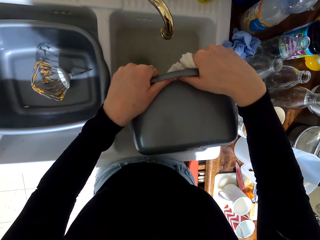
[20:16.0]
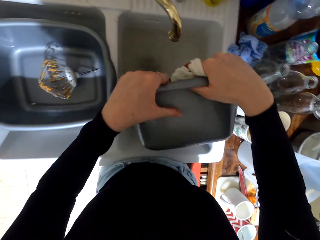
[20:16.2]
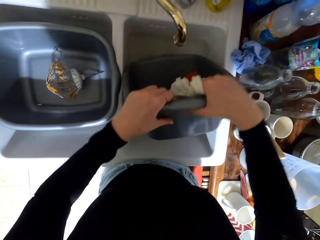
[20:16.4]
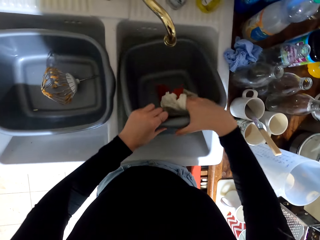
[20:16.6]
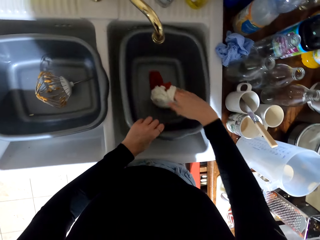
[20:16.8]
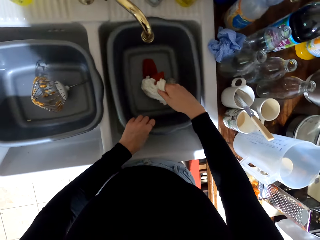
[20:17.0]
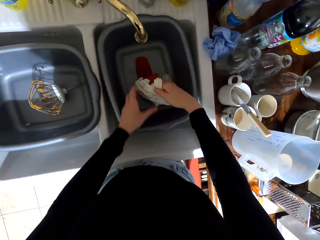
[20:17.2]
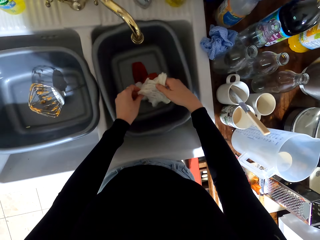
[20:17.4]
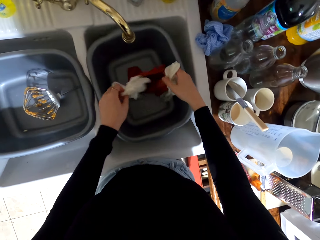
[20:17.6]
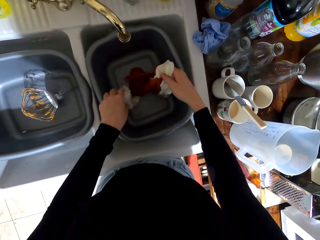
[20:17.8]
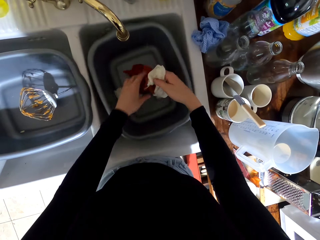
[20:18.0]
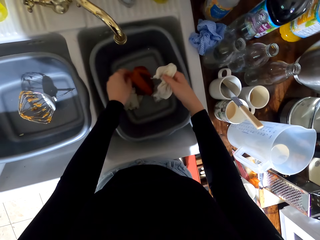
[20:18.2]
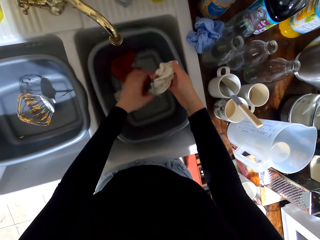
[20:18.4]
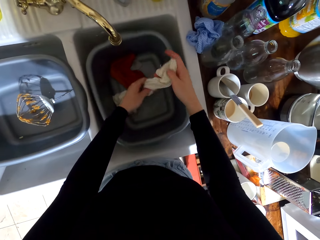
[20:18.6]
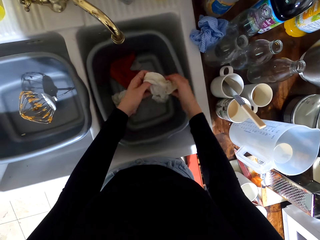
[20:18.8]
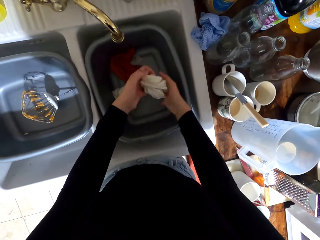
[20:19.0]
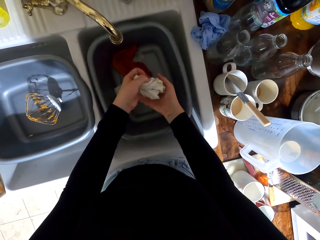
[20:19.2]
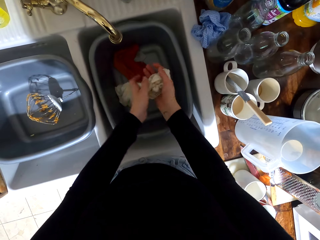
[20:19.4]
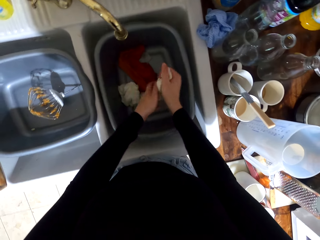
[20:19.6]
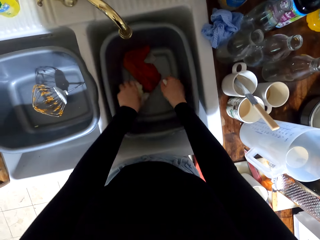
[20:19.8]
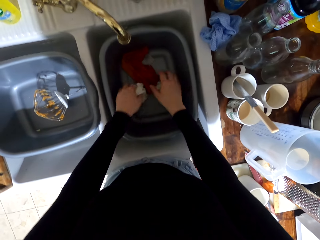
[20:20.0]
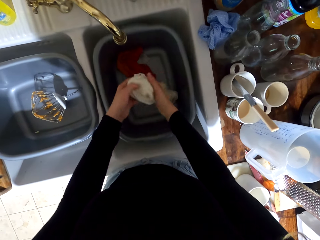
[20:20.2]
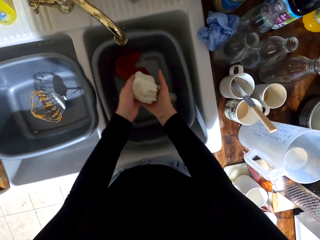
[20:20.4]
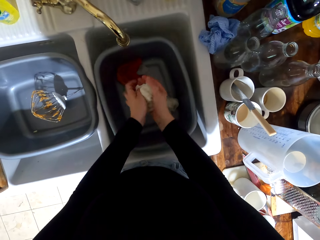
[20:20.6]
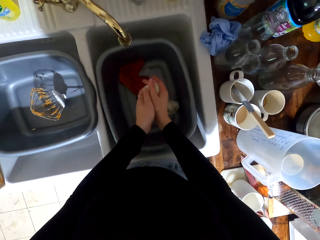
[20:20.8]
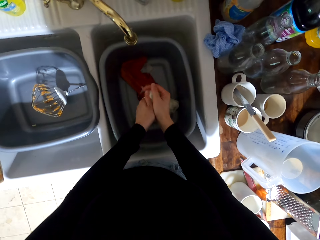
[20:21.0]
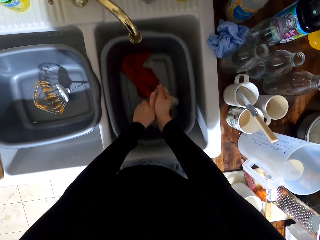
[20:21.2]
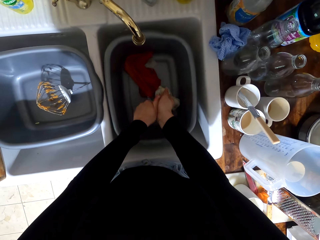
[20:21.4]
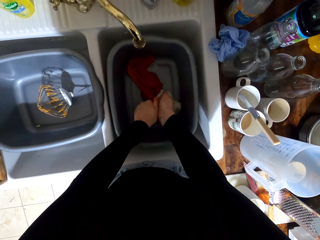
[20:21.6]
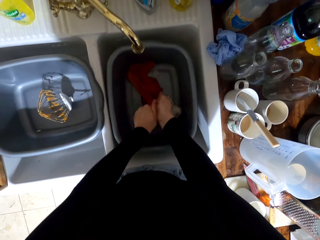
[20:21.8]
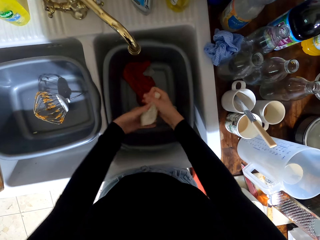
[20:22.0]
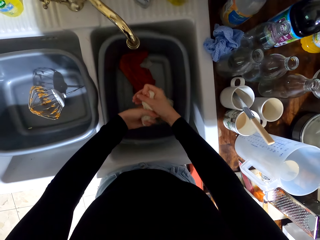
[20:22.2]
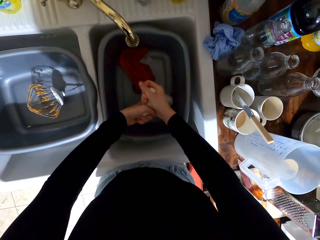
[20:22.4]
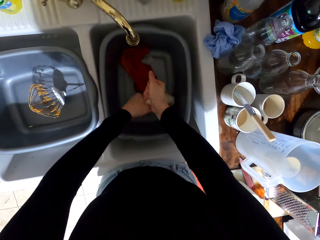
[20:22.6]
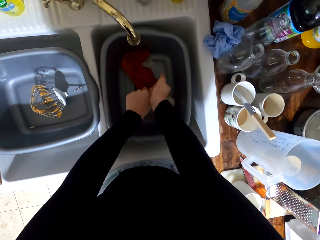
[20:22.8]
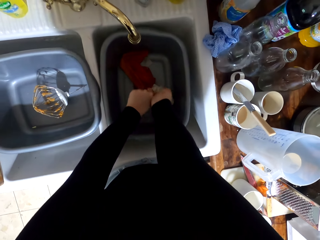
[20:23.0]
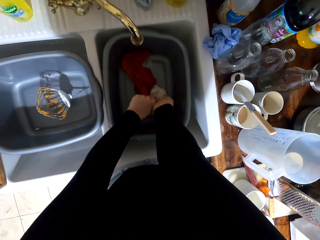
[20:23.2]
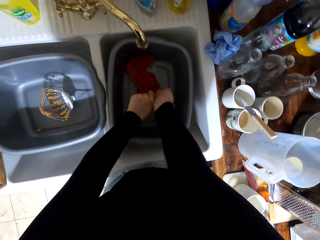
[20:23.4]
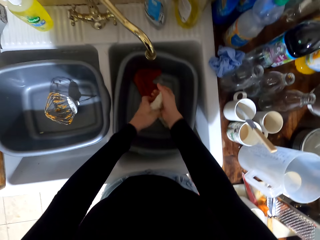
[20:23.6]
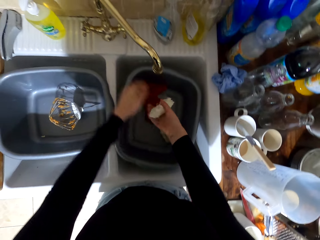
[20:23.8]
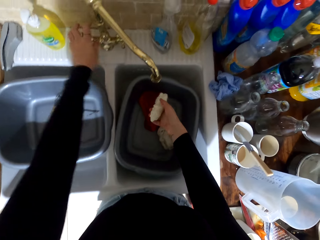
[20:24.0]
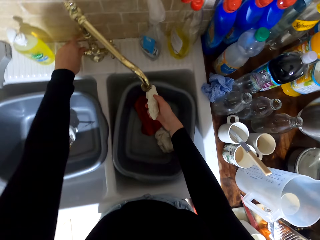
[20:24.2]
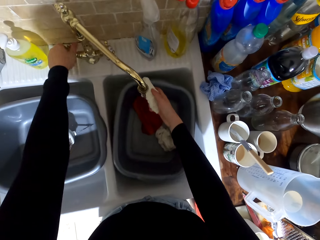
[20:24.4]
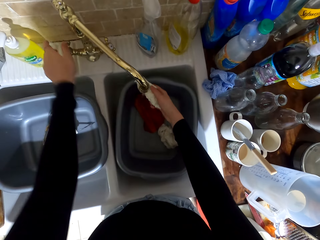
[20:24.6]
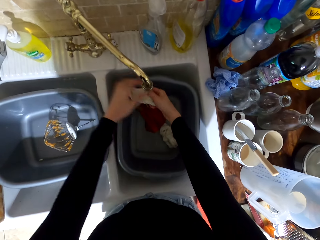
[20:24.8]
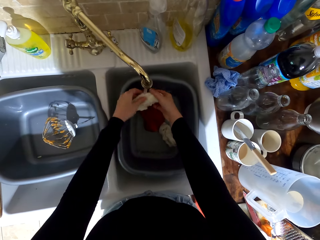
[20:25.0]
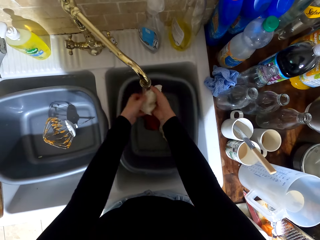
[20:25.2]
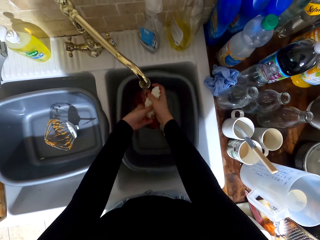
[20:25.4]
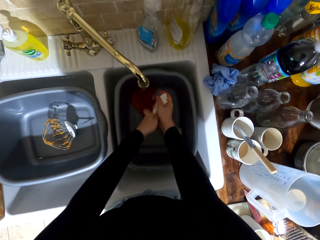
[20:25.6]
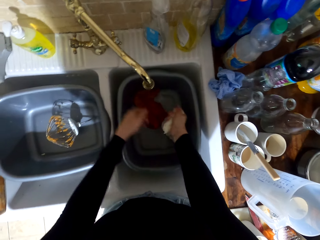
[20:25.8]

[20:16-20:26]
The camera wearer puts down the basin. They hold the cloths. They squeeze the cloth. They open the tap.

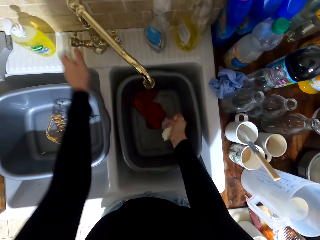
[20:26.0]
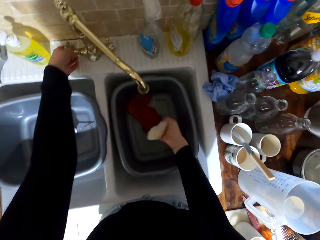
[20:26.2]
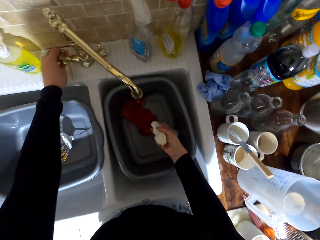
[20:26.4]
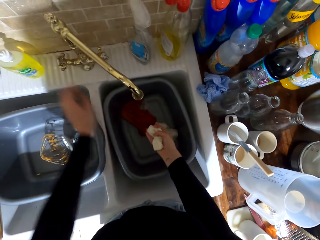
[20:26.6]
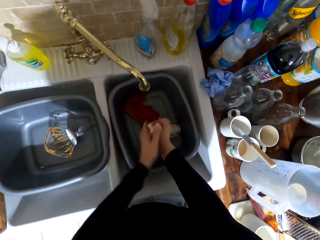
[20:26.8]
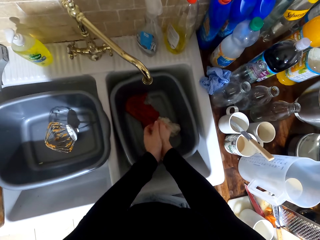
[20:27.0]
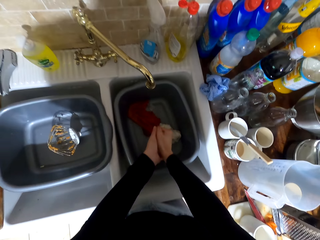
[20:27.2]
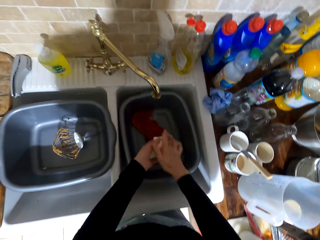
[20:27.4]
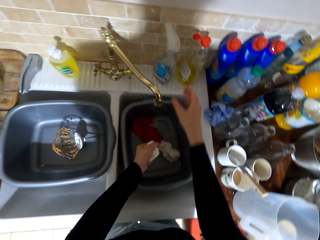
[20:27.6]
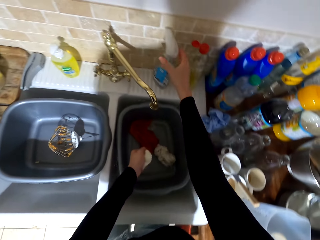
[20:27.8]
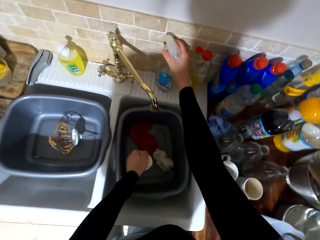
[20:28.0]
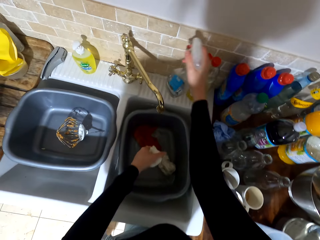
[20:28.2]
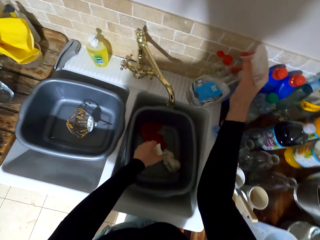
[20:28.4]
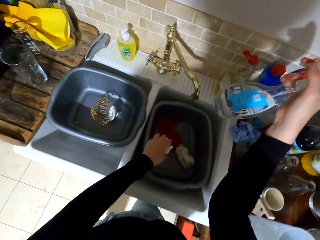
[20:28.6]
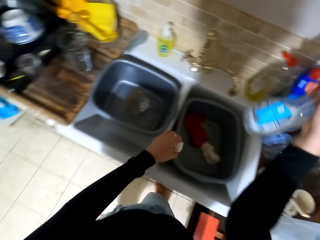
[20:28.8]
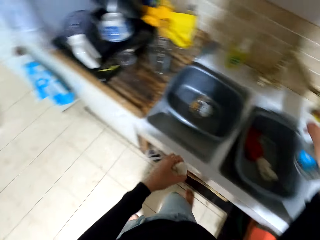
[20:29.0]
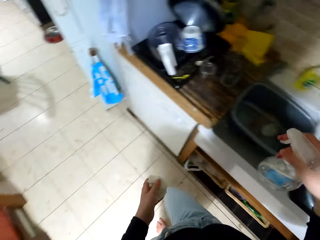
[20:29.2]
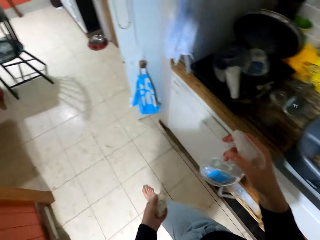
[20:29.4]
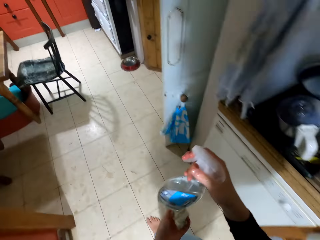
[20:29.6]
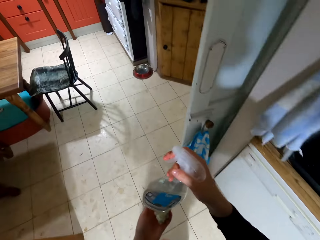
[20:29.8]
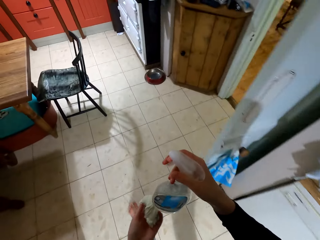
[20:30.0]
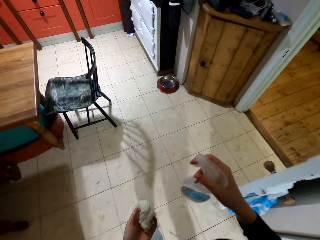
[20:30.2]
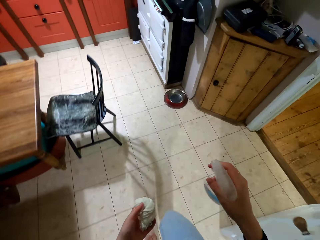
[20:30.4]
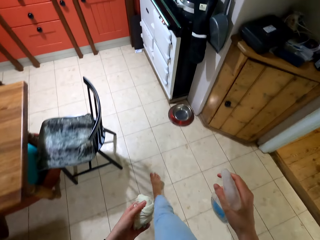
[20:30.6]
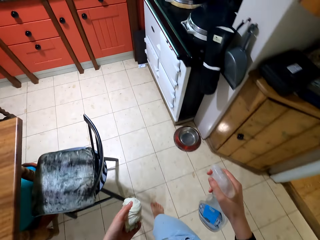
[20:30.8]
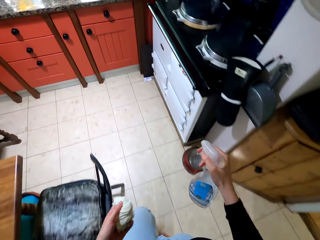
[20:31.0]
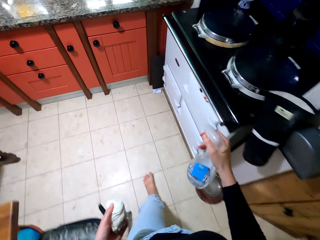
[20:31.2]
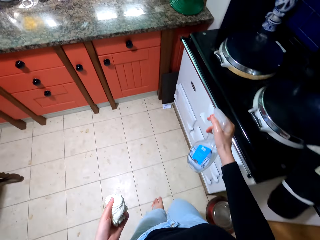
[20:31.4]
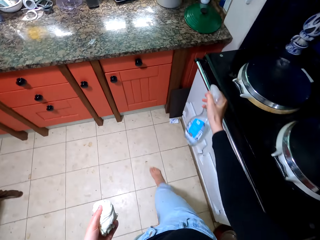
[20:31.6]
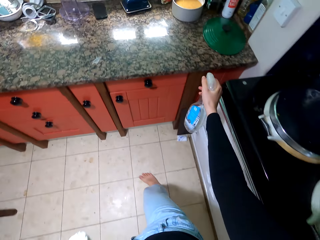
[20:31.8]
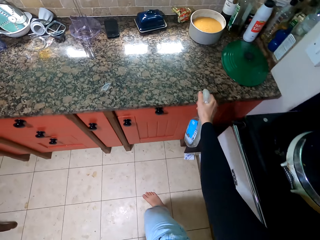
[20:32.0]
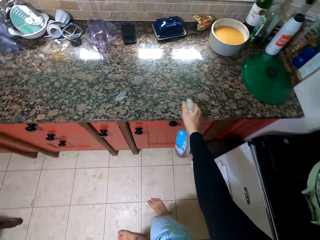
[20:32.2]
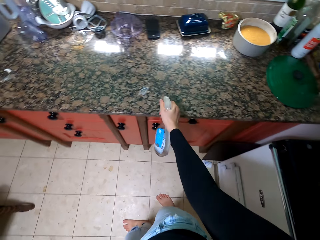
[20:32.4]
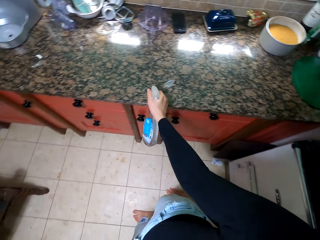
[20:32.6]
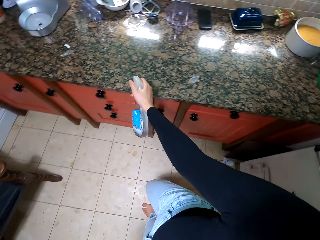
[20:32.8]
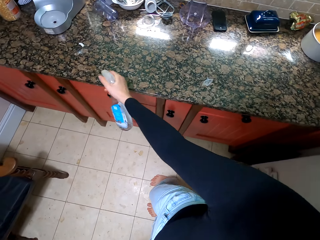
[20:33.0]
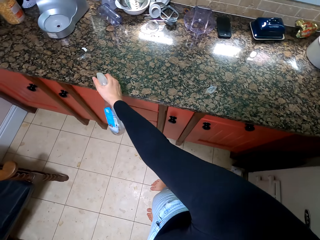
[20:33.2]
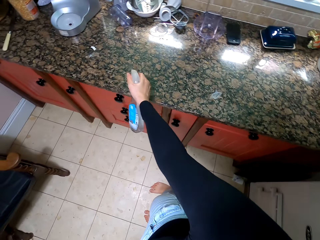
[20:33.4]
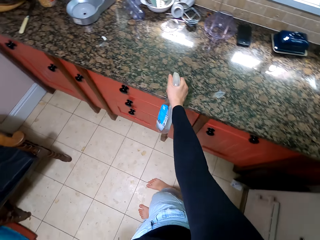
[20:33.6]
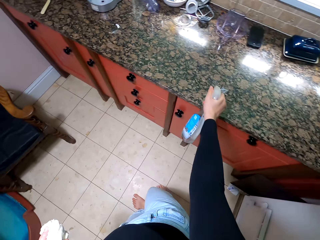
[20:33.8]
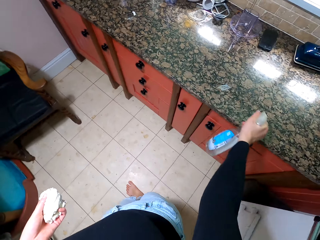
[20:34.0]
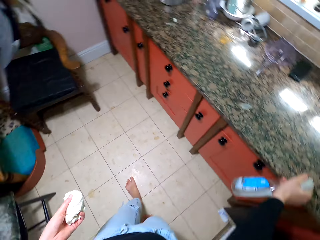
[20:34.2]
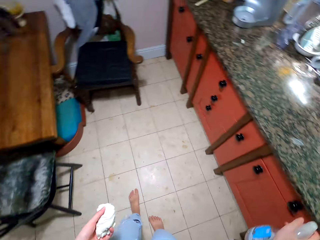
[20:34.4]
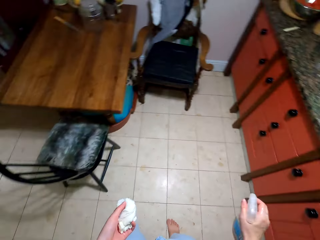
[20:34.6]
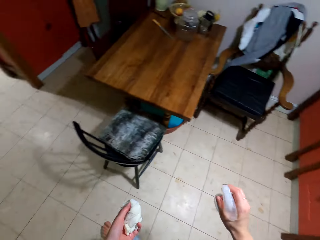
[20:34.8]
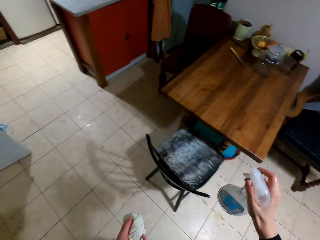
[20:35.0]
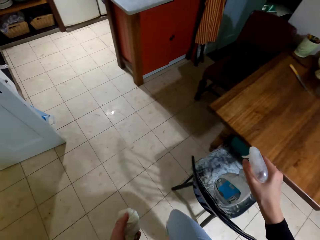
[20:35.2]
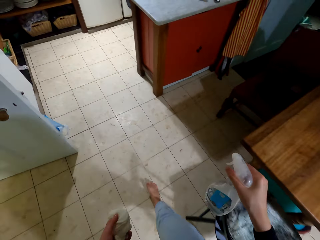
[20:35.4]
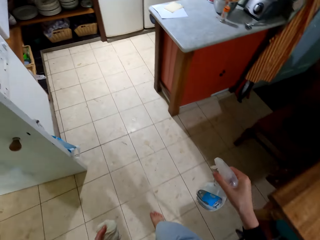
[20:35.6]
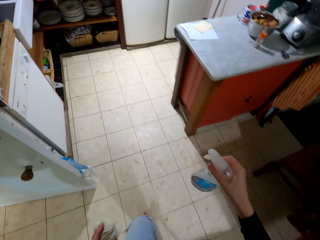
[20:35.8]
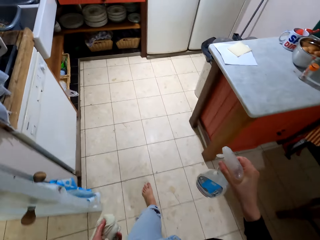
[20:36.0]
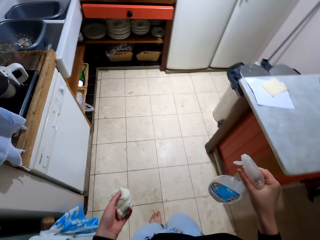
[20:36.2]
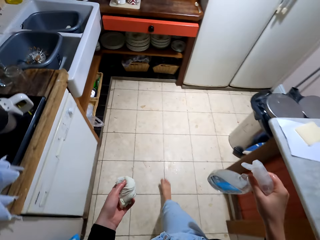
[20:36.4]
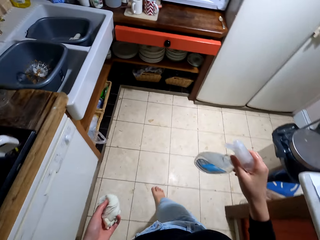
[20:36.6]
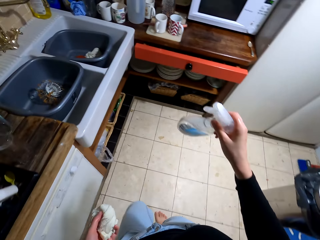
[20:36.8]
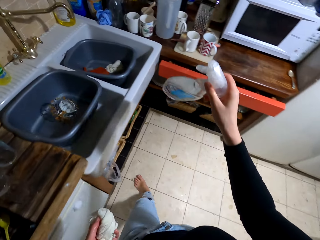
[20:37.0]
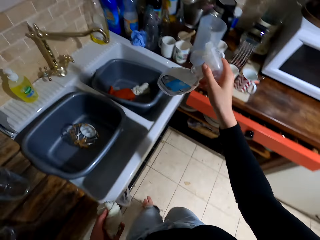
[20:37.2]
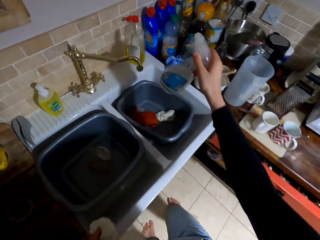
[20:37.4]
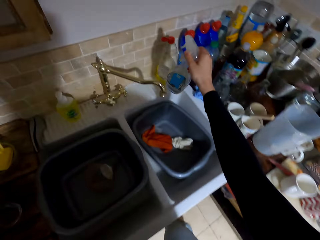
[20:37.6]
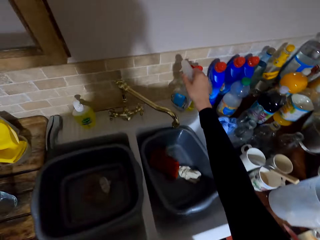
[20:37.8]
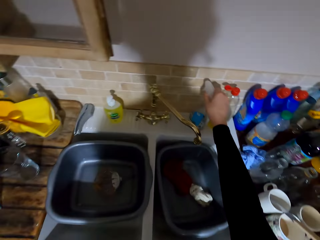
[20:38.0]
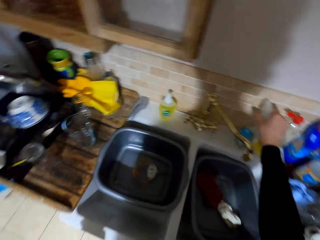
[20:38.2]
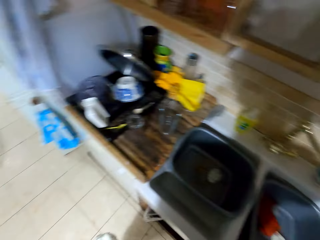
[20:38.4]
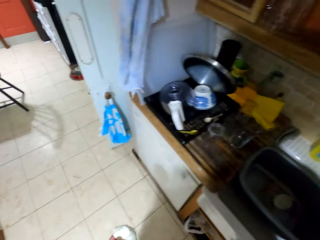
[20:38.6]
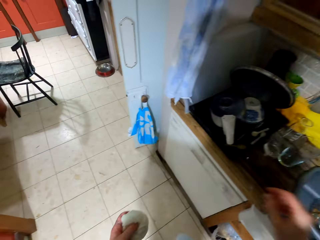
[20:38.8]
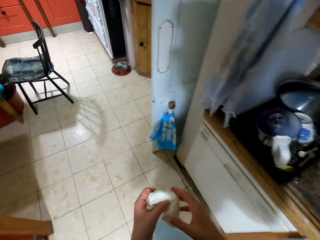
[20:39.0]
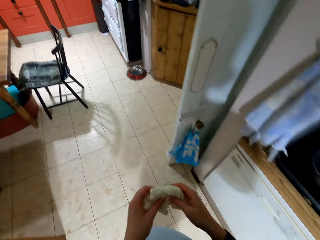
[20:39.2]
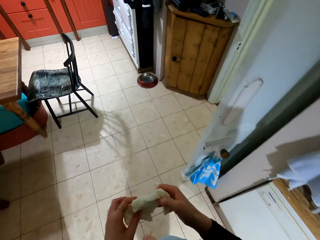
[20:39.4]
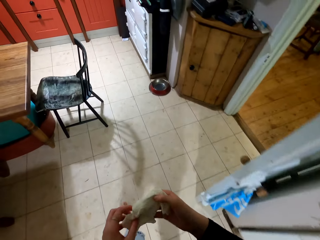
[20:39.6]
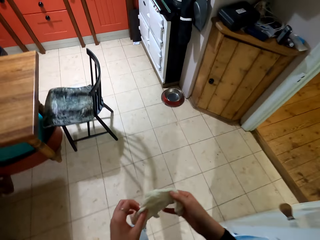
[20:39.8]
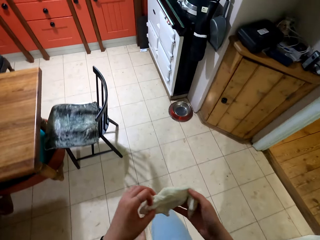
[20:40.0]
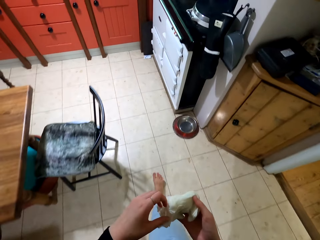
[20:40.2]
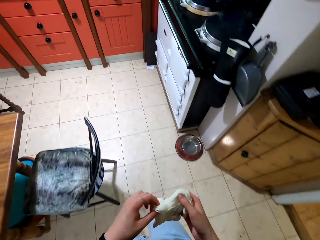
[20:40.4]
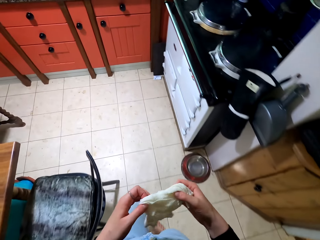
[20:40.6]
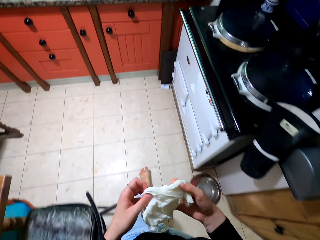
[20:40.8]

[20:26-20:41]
The camera wearer closes the tap. They squeeze the cloth. They hold the bottle. They walk away from the sink. They spray the liquid. They walk away from the countertop. They put the bottle beside the tap. They walk away from the sink.
